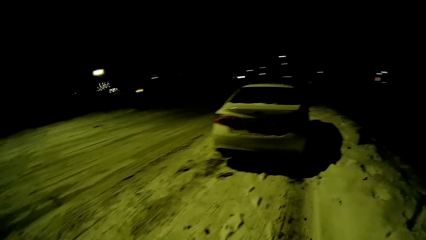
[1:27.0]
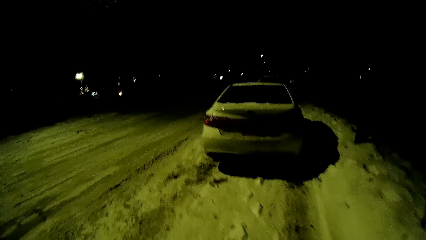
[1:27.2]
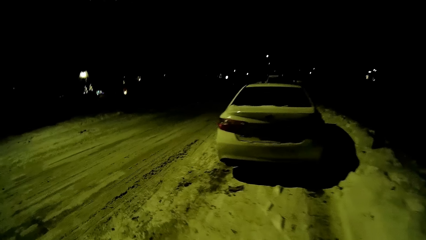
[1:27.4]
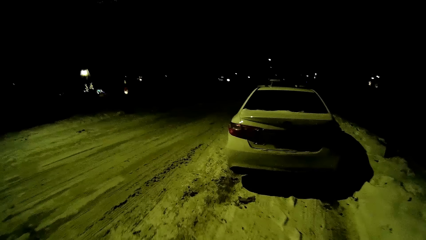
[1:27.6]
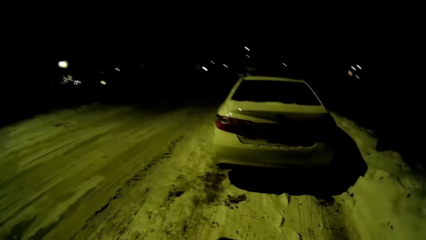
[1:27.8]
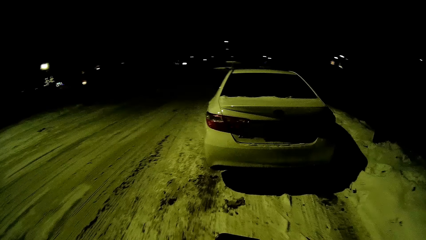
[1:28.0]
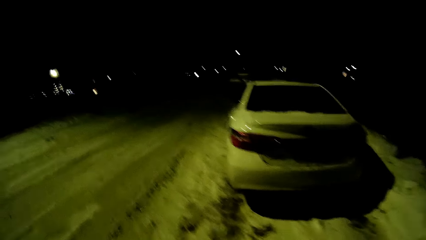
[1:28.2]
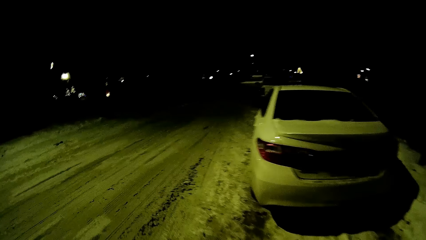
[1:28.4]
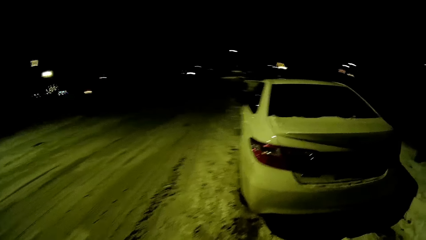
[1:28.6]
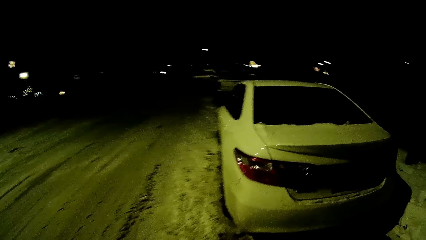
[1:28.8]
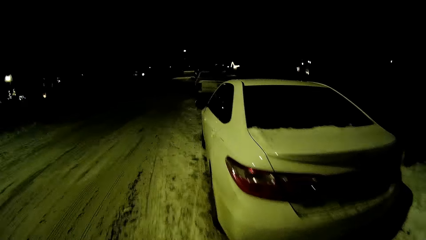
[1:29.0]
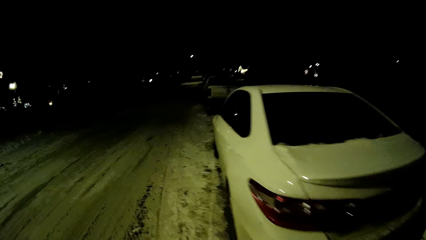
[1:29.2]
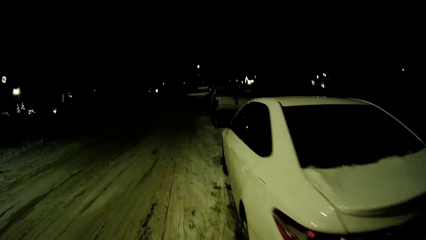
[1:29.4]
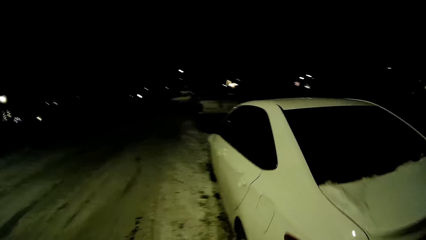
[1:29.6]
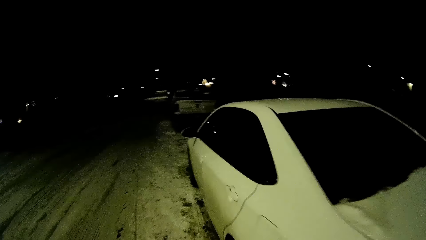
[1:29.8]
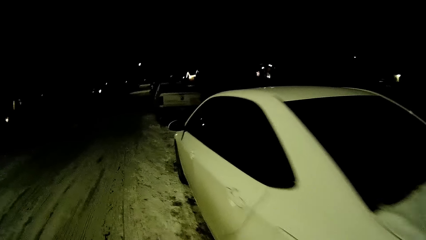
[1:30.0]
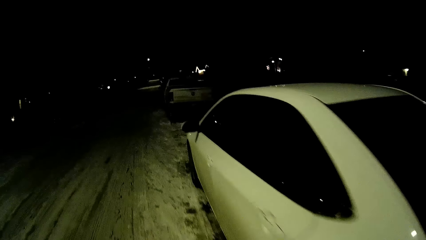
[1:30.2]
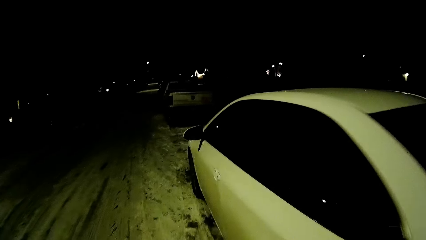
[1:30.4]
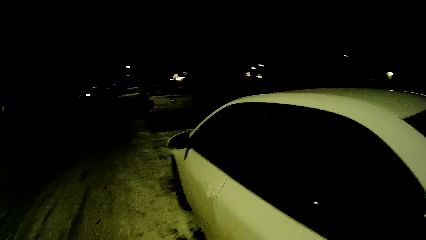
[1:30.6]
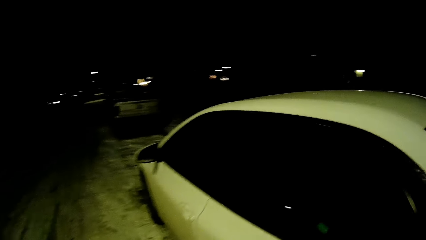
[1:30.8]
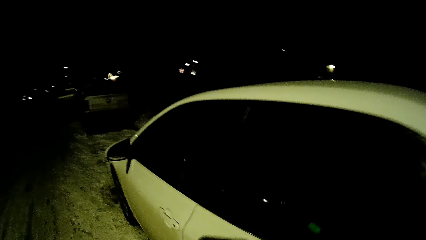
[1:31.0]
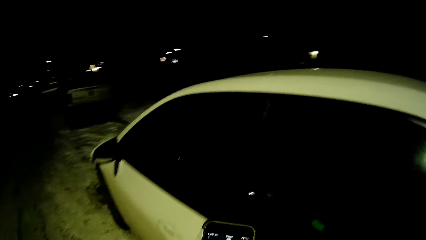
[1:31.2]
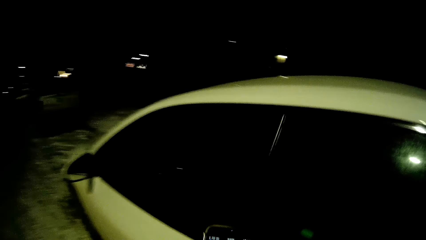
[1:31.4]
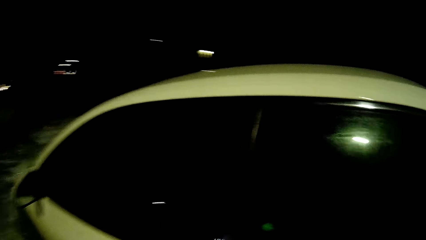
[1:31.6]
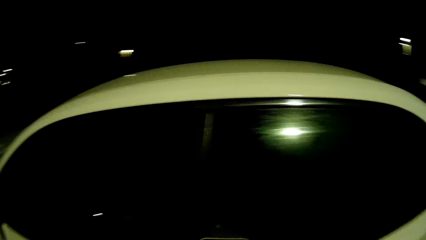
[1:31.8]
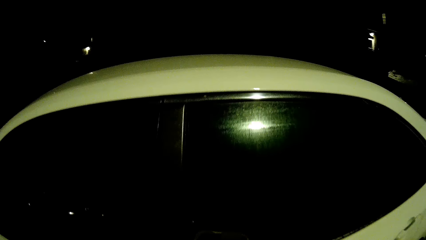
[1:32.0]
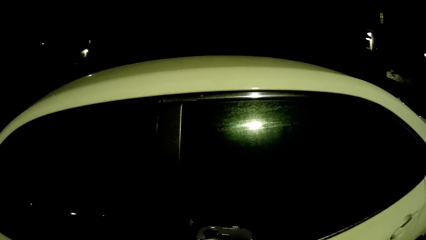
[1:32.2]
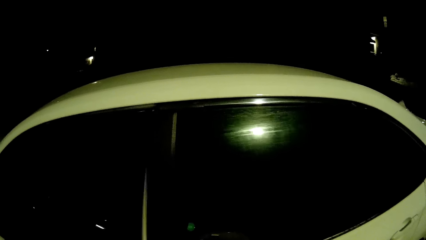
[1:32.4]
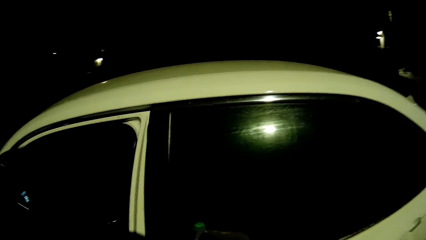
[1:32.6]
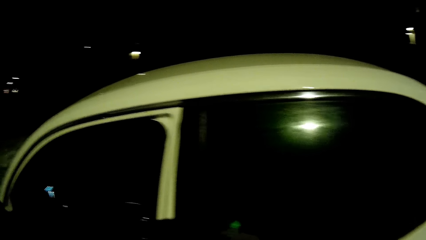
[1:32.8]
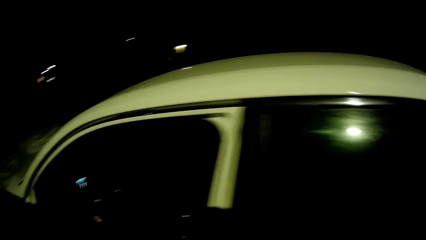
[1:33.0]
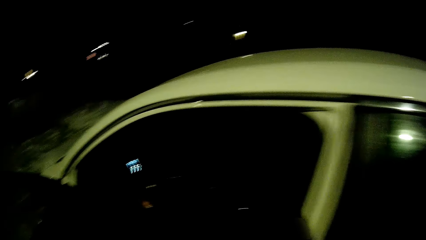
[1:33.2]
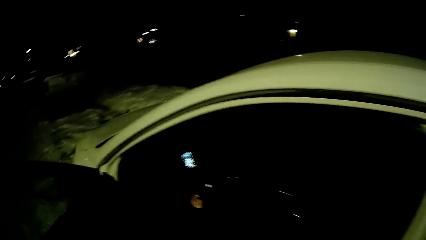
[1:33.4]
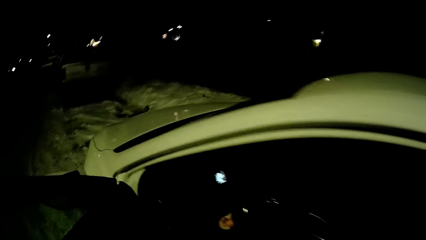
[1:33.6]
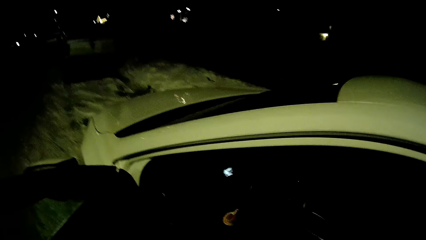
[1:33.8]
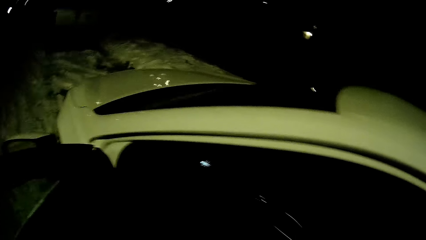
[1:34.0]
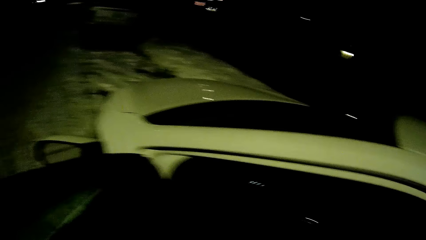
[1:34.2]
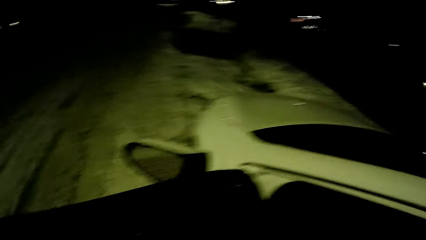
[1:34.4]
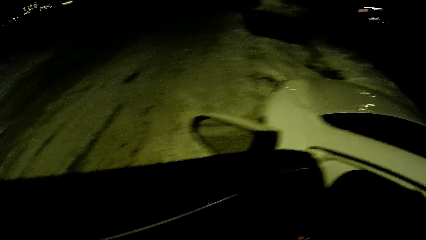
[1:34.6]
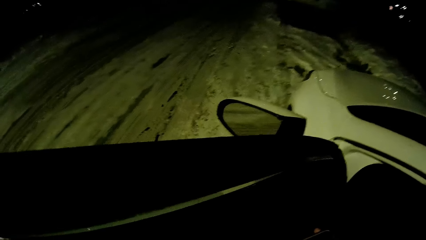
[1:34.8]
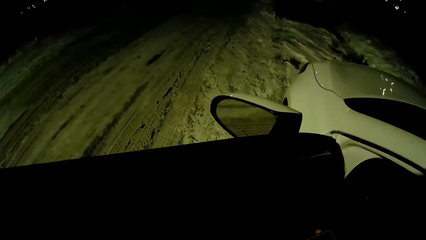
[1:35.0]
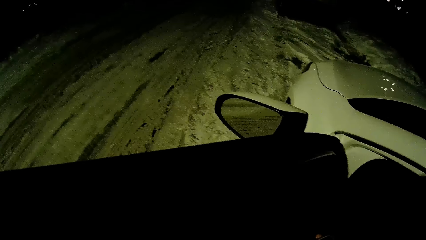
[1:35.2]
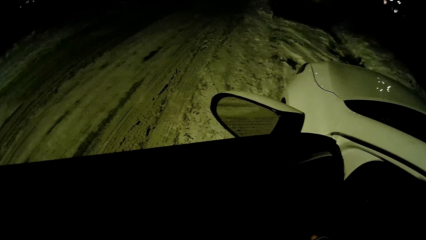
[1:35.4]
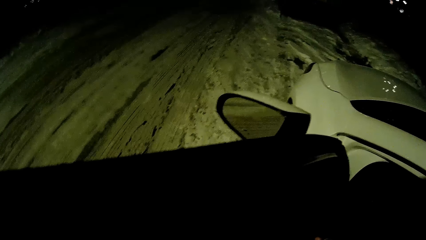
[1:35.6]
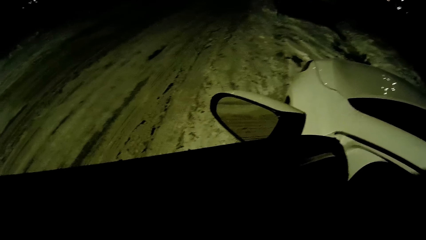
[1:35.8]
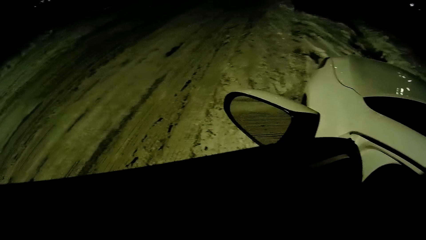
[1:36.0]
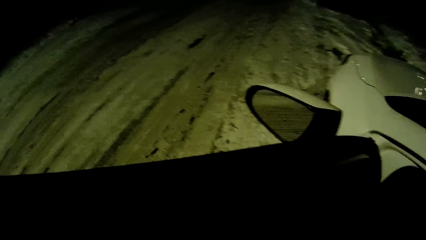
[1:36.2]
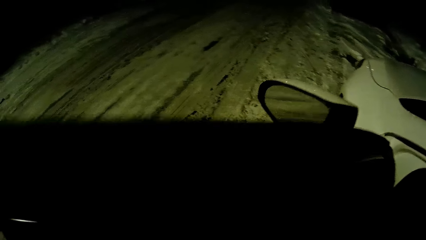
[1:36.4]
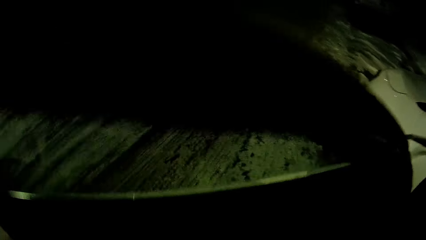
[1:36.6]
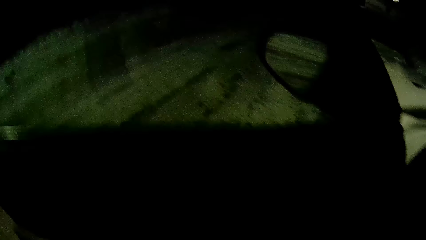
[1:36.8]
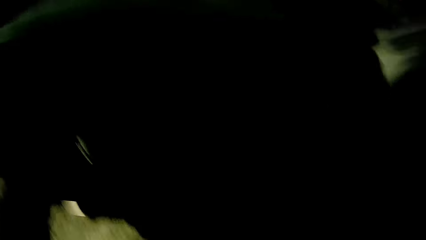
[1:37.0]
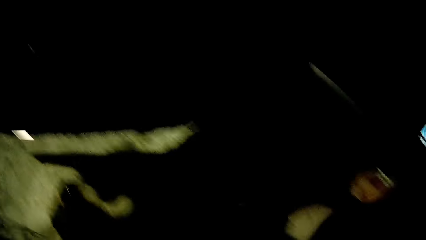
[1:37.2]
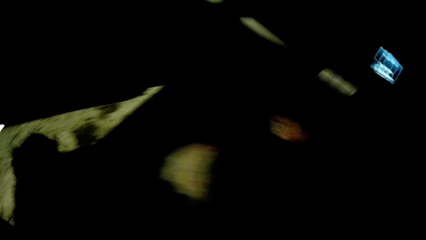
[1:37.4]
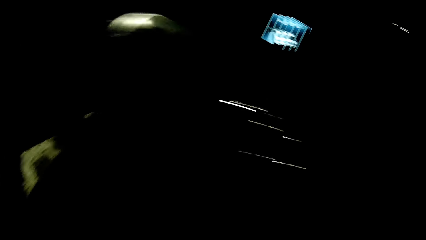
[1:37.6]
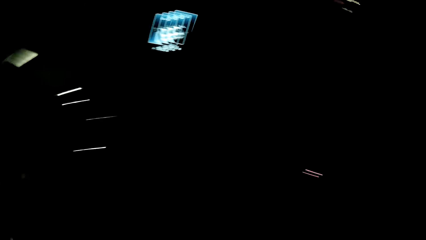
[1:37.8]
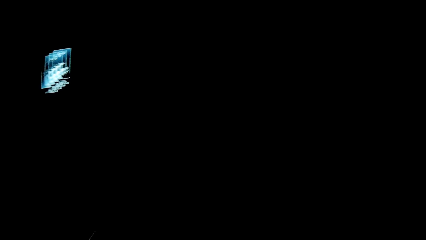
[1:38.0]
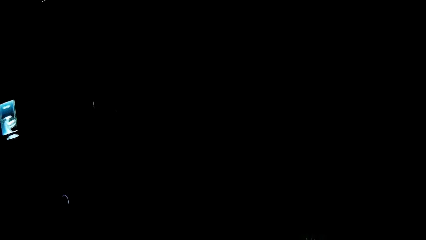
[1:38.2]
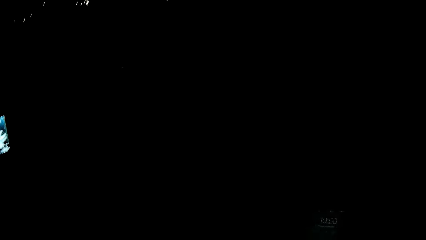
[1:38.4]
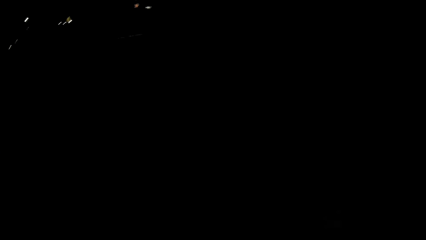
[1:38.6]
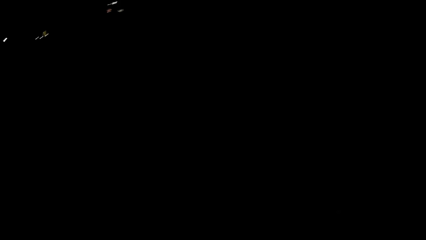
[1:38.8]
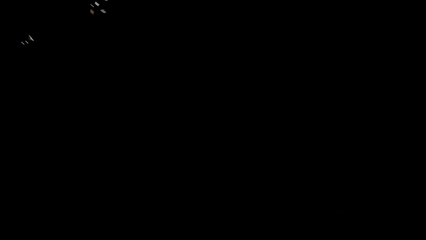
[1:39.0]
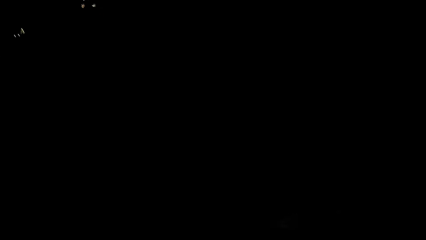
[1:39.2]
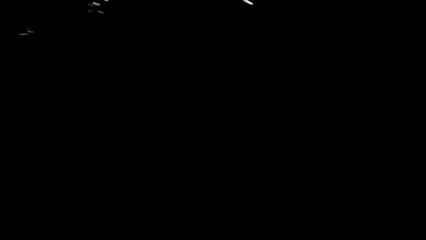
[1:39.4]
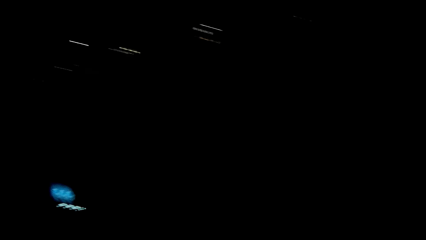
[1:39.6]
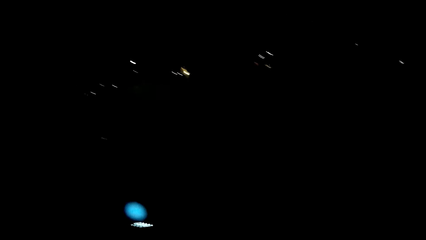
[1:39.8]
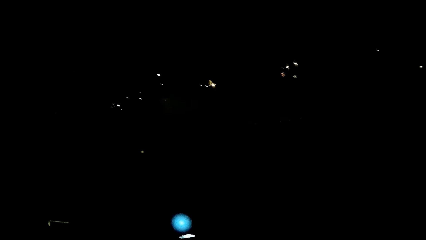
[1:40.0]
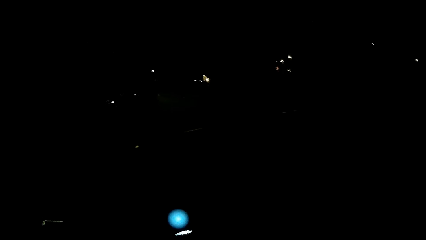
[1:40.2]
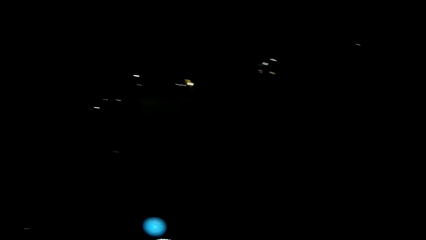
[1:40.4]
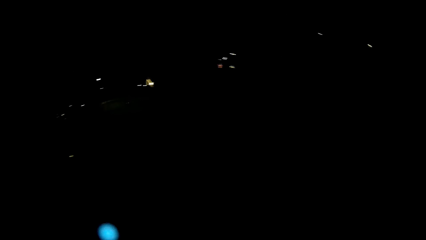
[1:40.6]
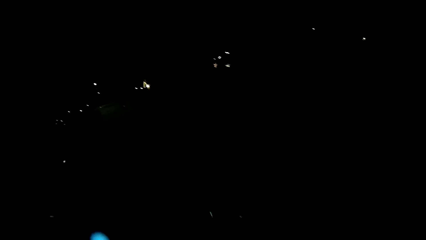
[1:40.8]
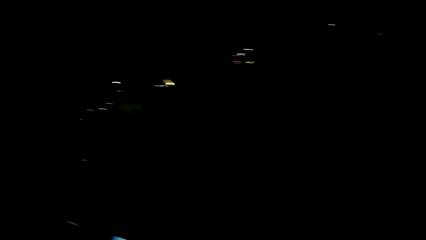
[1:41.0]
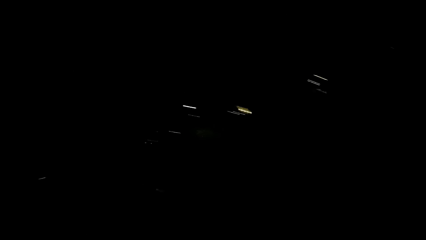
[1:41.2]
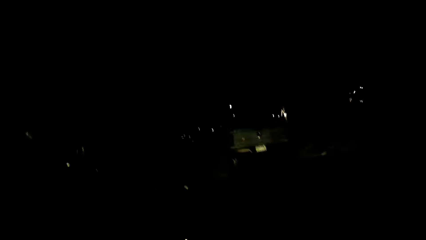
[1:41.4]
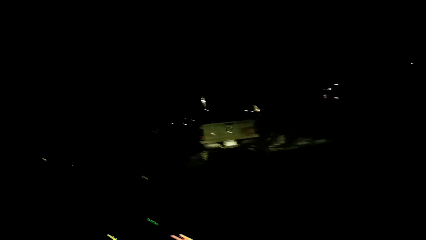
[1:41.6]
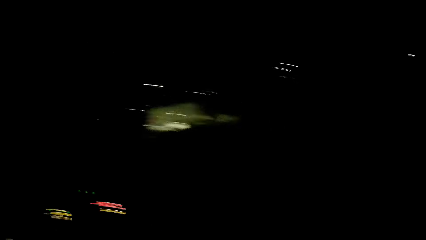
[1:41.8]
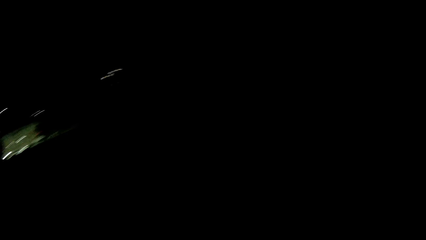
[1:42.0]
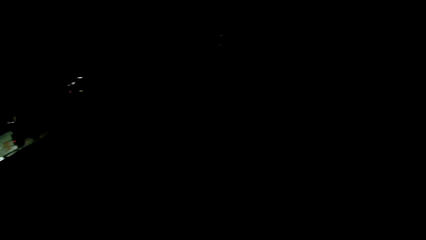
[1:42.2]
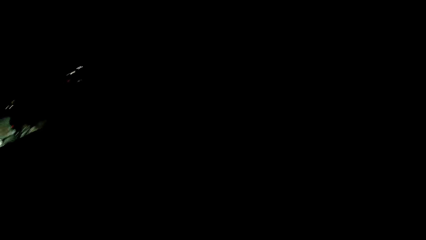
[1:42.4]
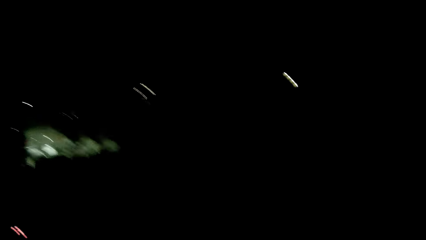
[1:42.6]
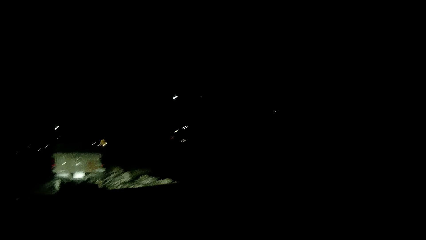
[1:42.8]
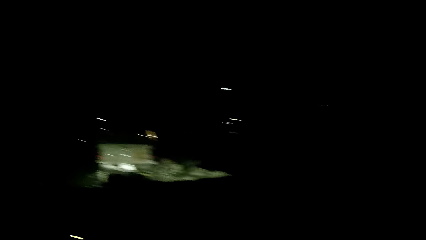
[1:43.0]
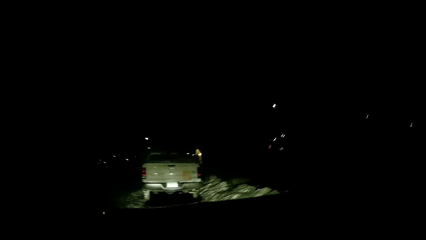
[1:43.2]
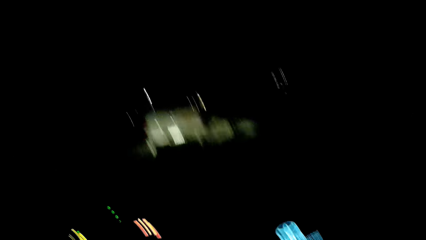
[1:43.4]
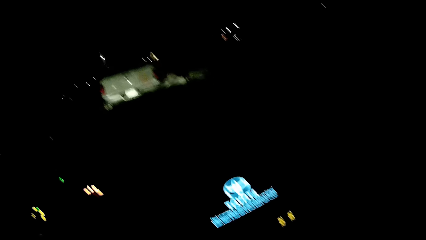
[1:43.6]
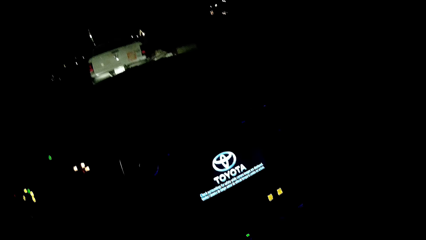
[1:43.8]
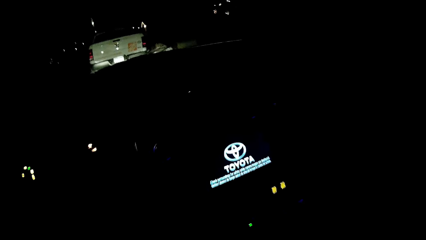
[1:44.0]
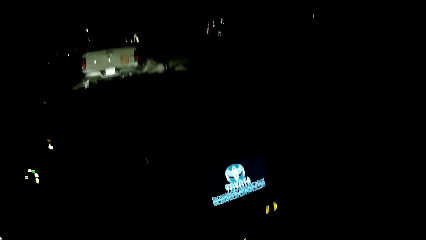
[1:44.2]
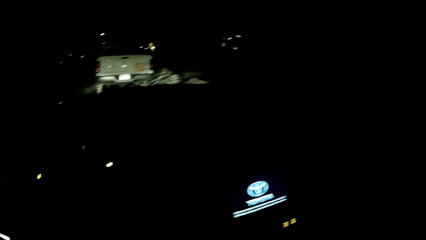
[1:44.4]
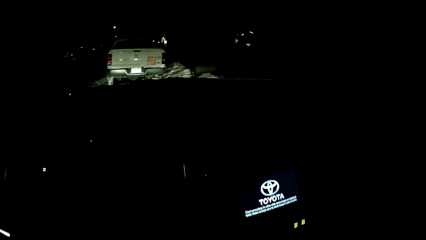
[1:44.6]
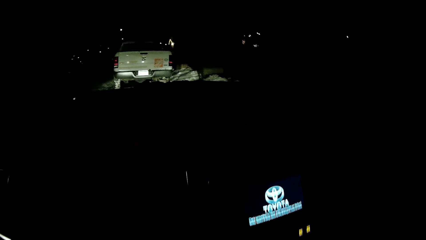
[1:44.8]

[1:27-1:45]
The camera wearer opens the car door with her left hand. She enters the car. She closes the car door. She goes into the car.
